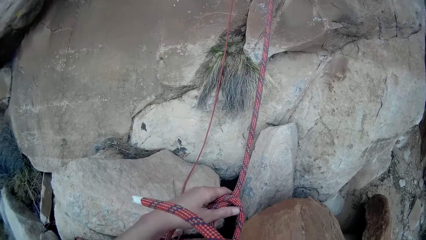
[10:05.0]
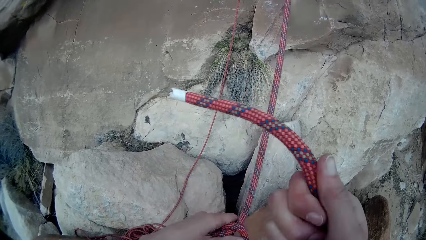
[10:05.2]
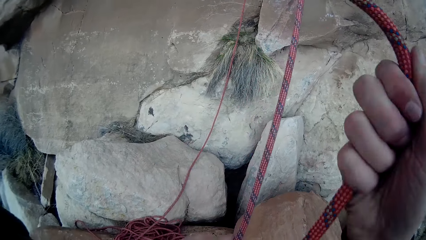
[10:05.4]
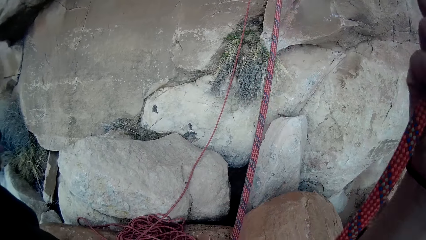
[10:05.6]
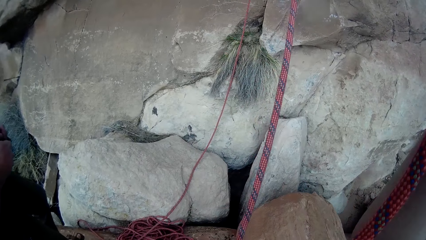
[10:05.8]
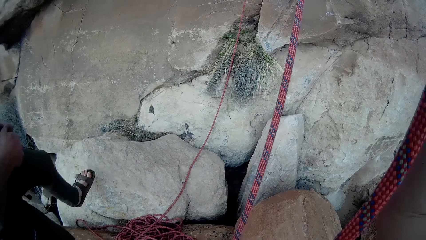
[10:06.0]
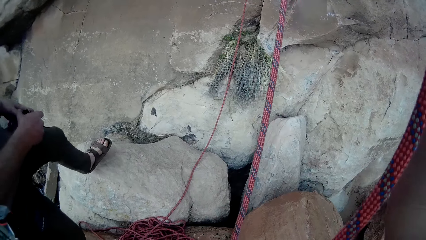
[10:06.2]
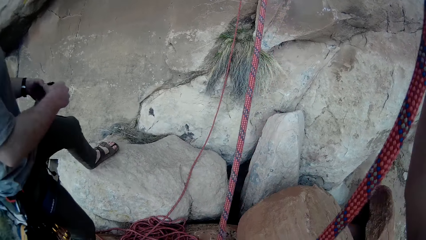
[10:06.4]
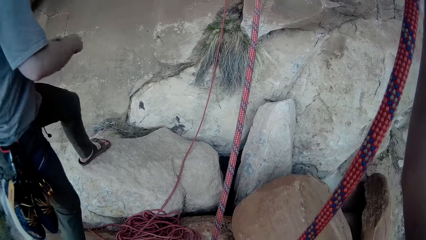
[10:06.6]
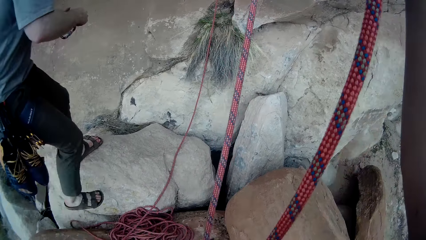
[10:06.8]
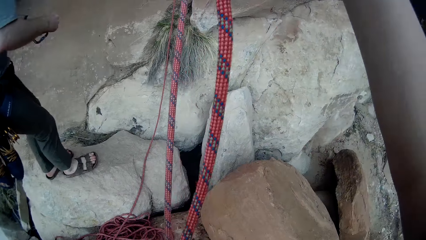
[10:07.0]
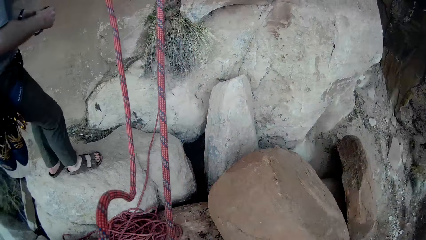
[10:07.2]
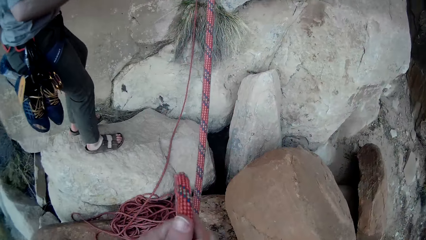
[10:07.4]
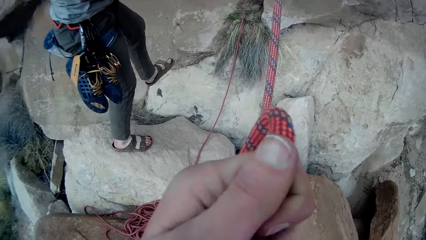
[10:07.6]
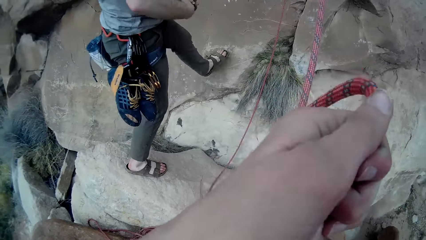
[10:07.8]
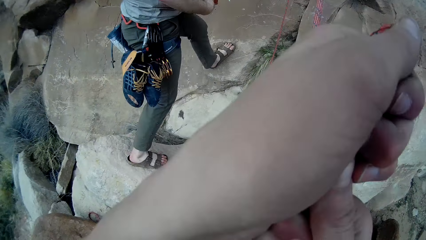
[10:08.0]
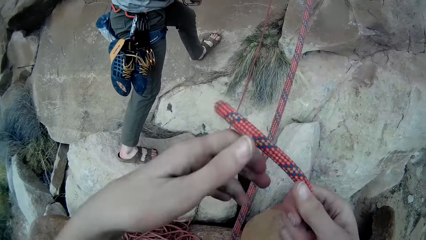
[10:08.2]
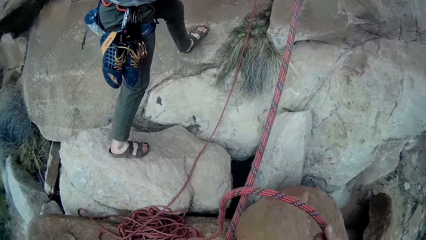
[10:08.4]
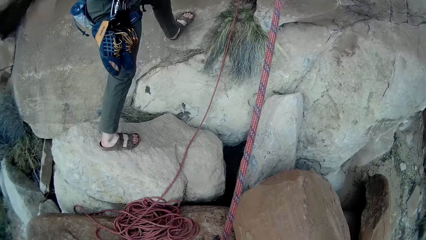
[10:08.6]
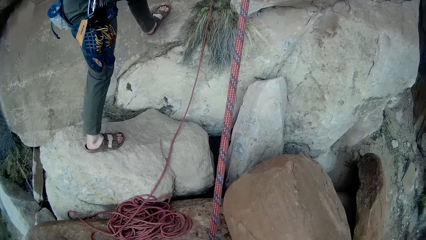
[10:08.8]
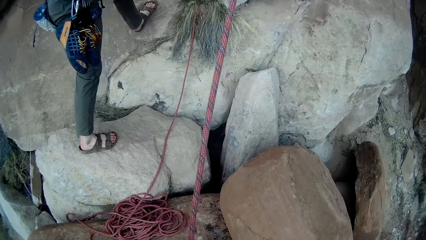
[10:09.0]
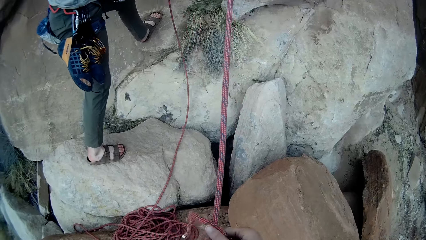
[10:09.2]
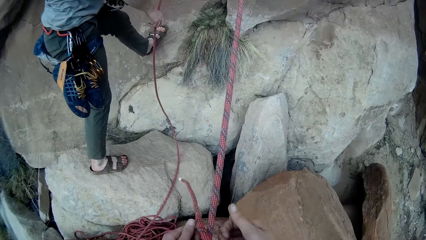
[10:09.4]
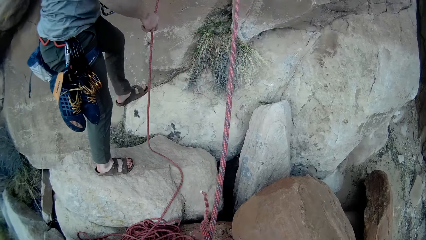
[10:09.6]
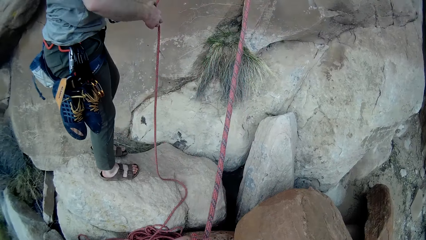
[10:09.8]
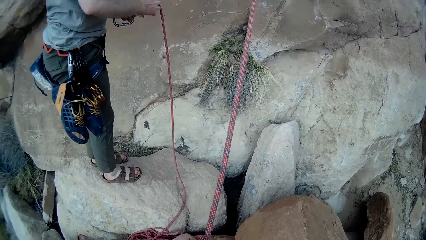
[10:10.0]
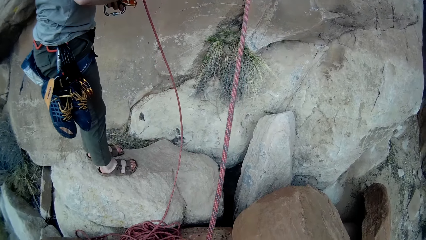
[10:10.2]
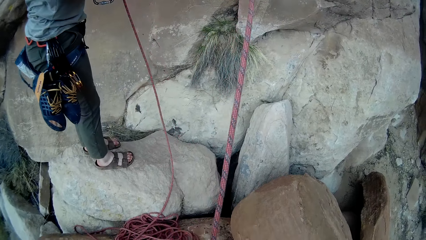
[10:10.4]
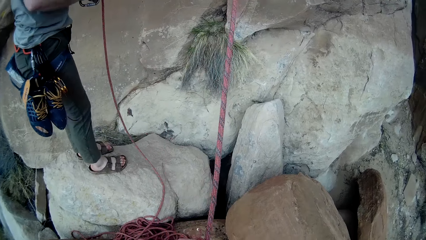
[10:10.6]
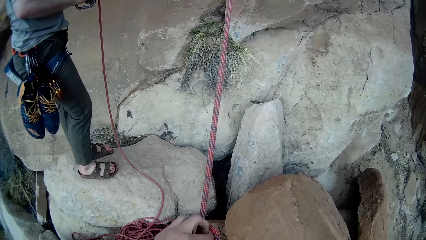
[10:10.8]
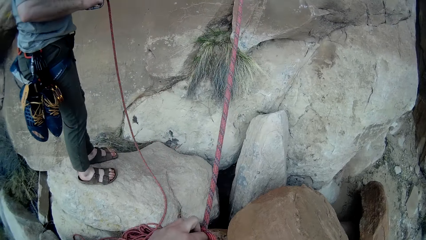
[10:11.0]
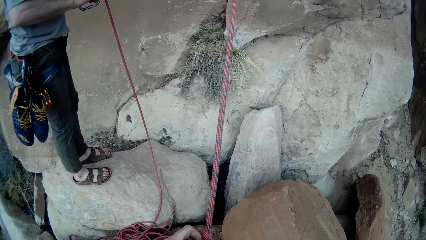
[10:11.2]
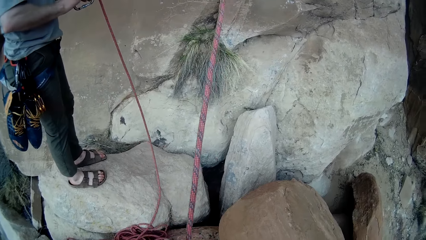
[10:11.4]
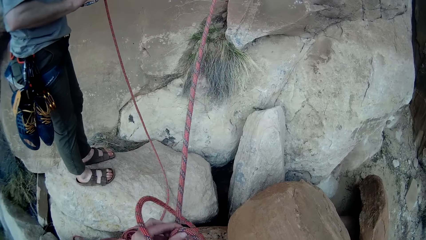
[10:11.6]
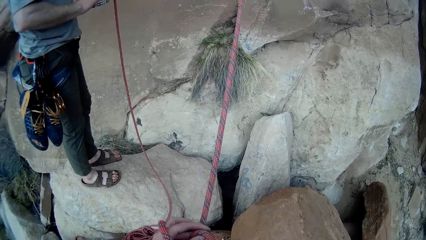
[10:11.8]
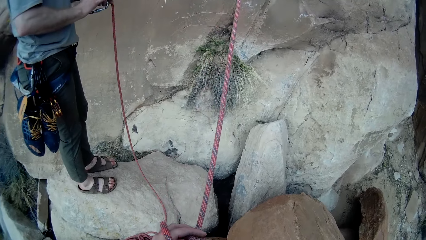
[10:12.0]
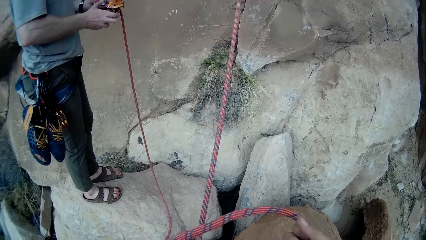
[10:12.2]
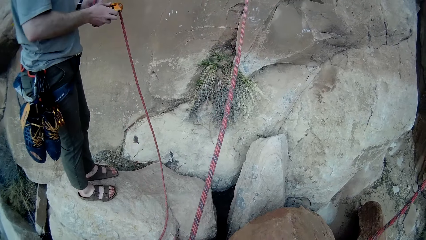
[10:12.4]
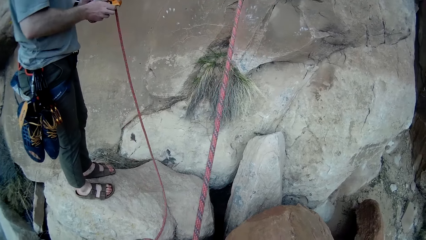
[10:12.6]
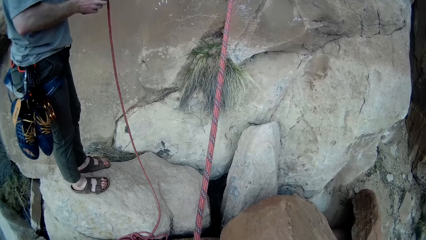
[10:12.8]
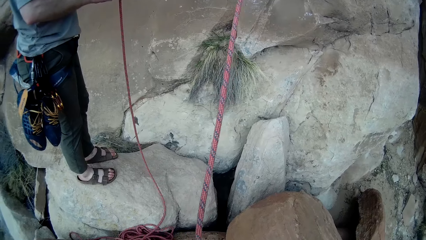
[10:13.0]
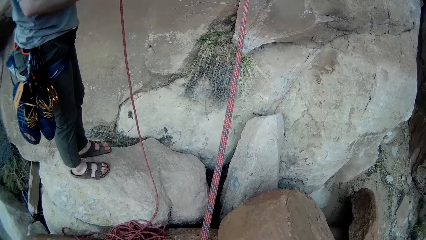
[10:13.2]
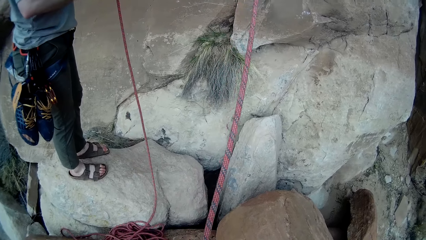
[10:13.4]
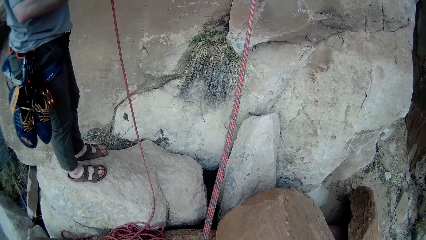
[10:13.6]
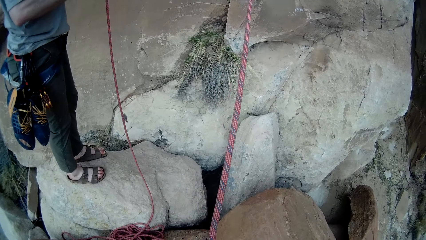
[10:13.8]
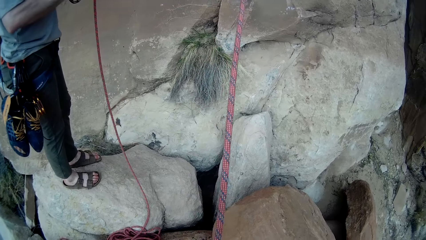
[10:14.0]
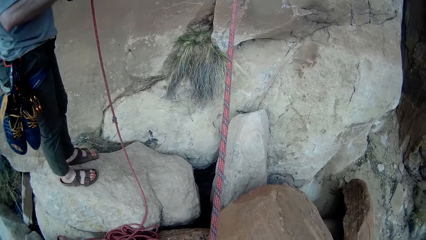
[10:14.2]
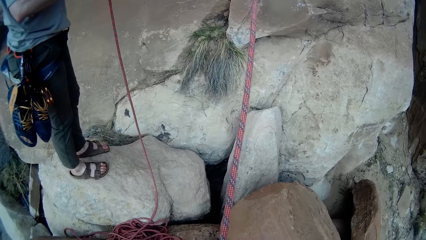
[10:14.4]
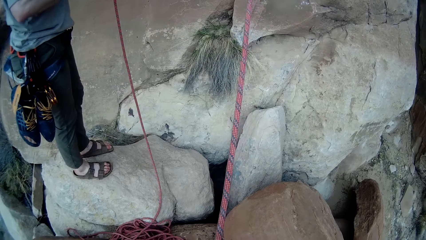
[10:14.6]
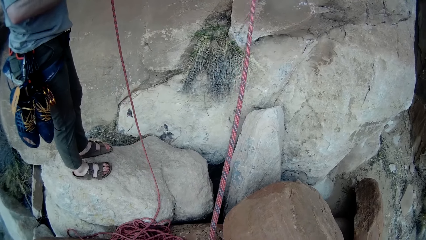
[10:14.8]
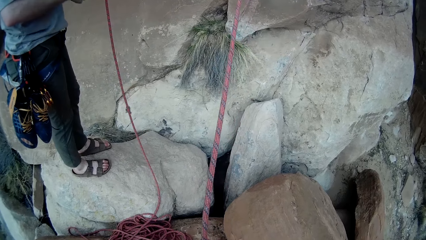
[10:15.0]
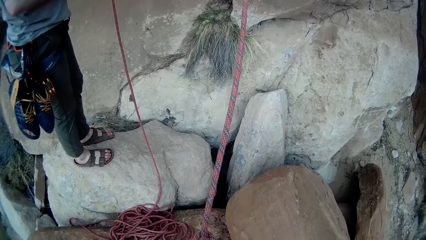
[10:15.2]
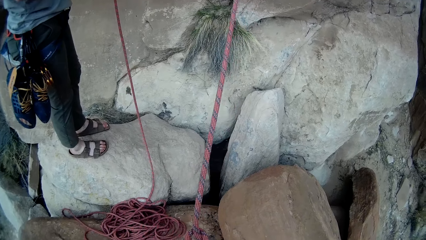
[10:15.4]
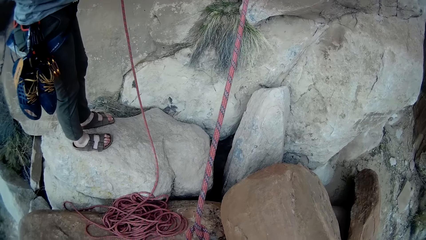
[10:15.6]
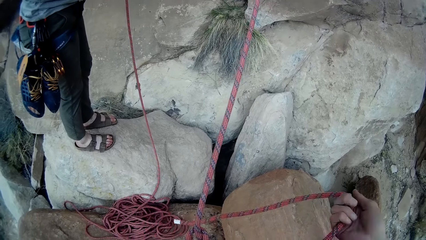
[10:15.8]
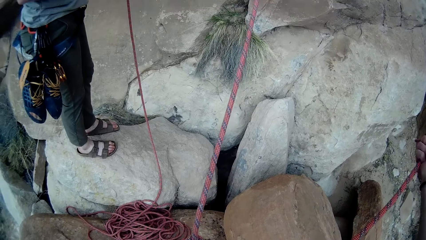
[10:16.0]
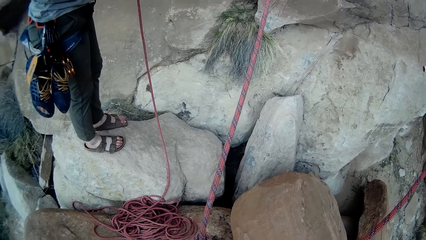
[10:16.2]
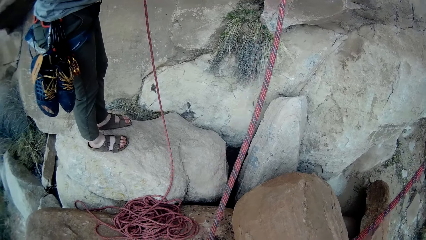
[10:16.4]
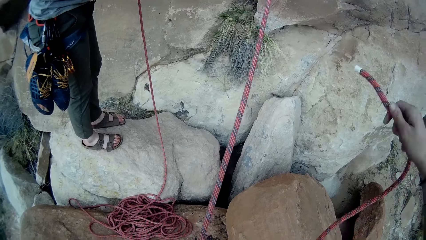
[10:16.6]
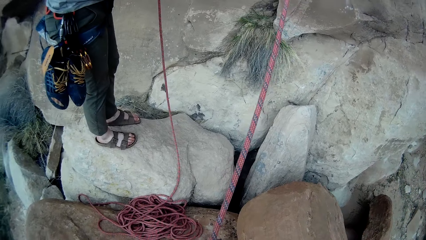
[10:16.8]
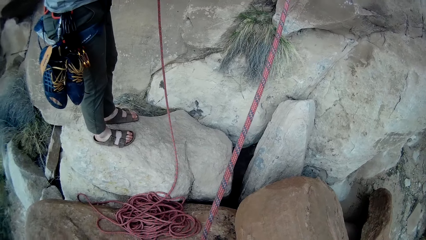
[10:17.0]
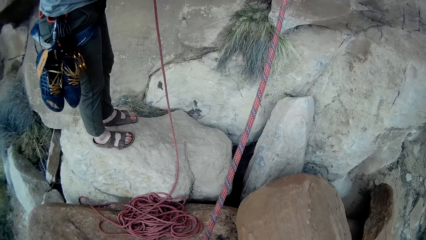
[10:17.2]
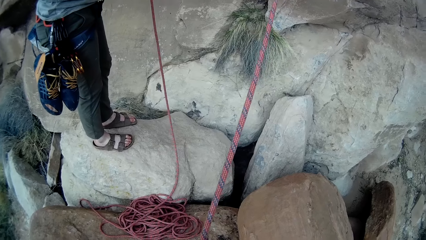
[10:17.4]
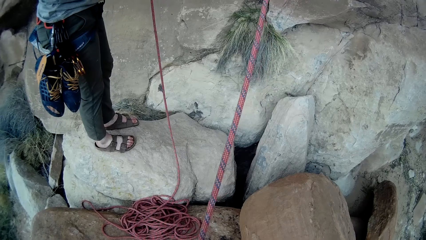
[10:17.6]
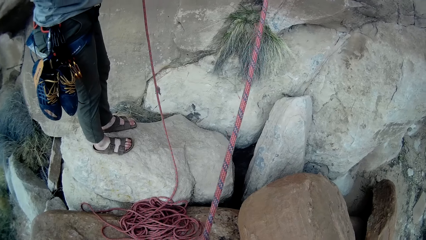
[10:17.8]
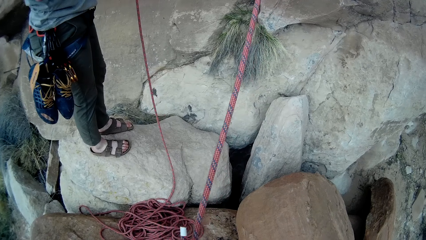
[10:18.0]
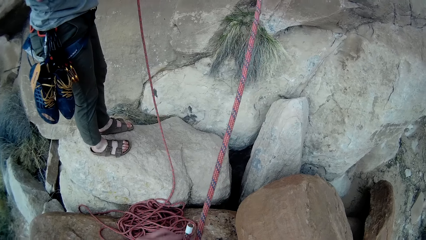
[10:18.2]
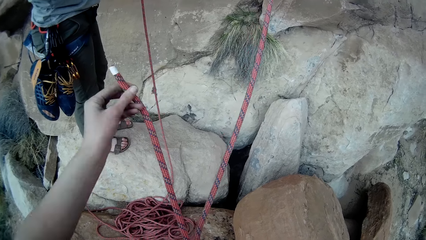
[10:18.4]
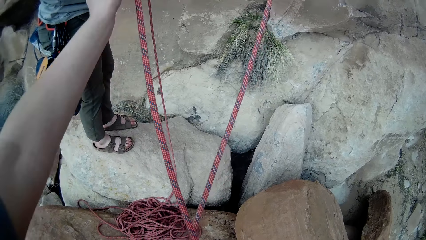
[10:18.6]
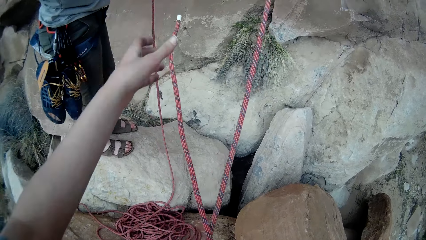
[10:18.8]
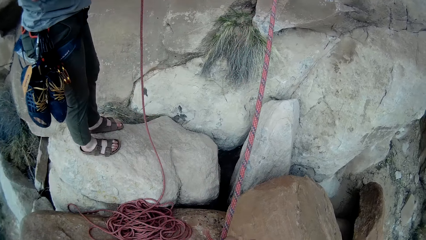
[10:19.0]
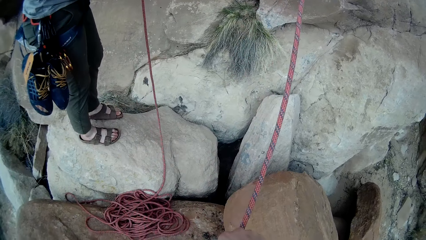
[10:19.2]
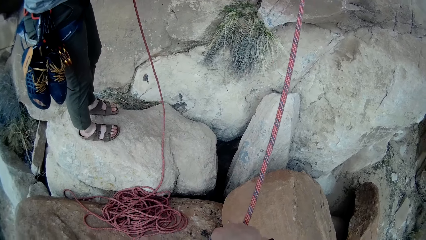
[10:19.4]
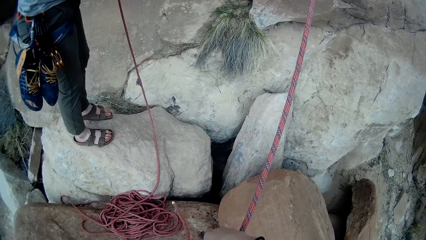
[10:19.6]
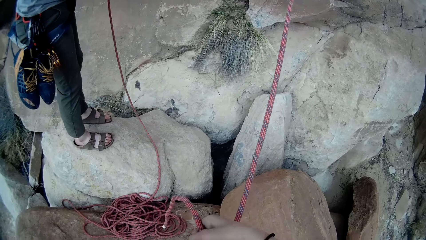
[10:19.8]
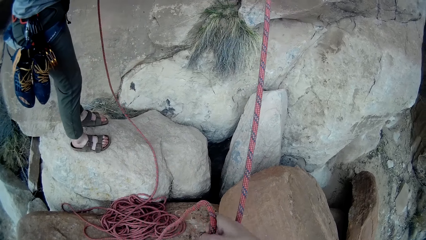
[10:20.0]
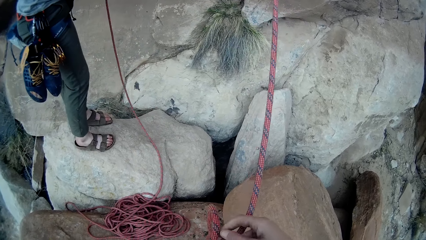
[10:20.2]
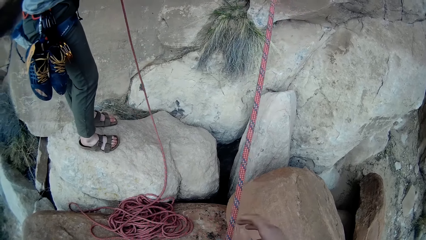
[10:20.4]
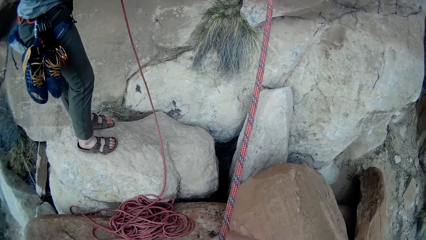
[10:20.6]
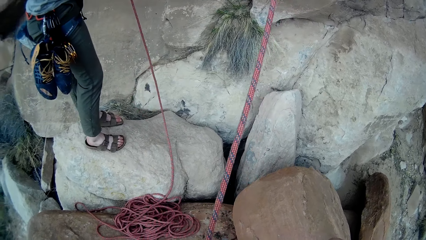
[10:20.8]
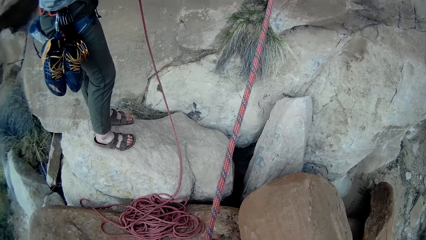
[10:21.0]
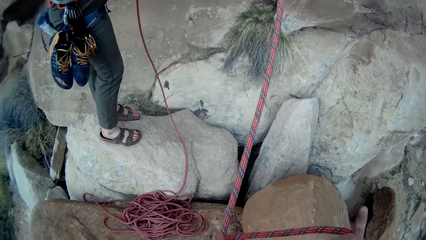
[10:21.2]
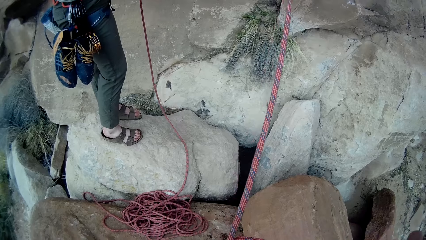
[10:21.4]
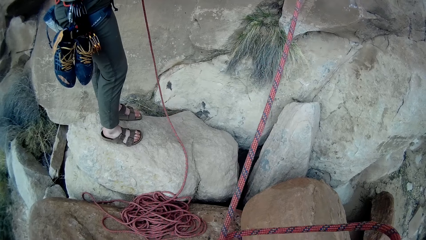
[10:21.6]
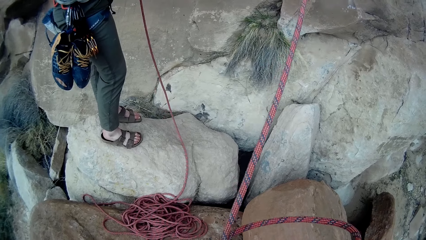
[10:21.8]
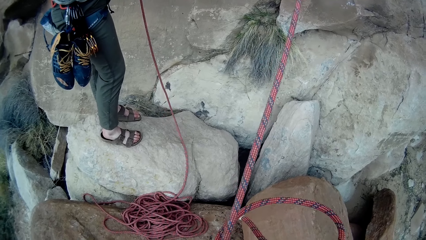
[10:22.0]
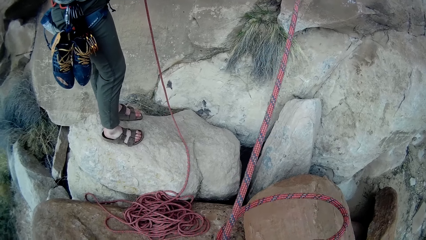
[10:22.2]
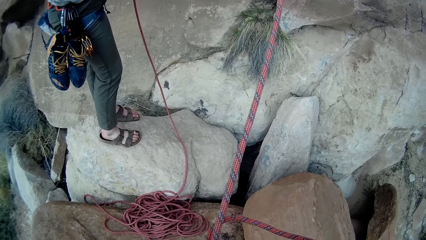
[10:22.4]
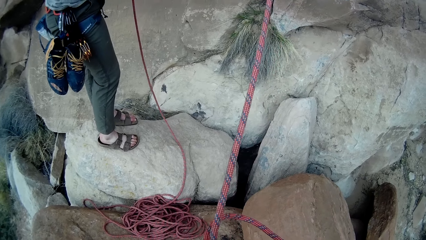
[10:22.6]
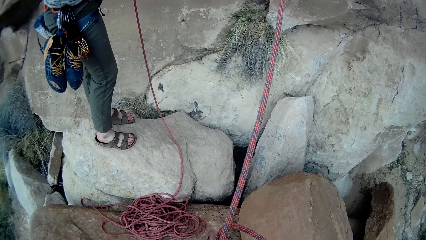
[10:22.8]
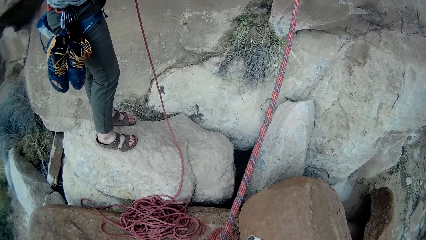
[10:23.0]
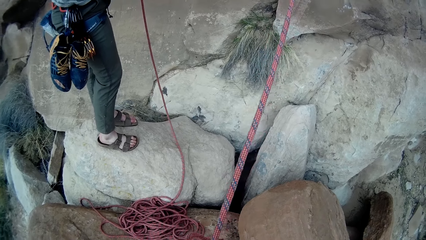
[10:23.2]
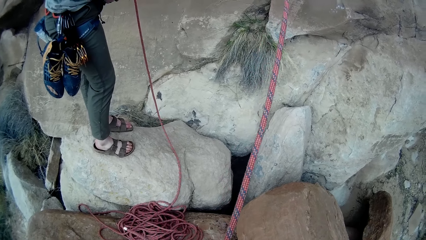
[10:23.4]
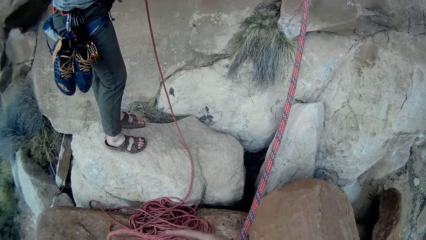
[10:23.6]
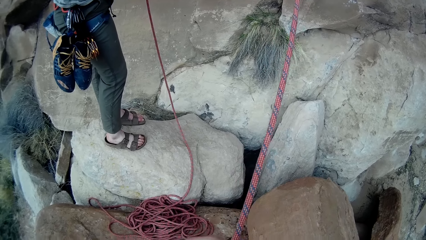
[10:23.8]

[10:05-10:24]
A man walks on stones. The man takes the second rope. The camera wearer ties a knot on the rope. The man holds the rope.
